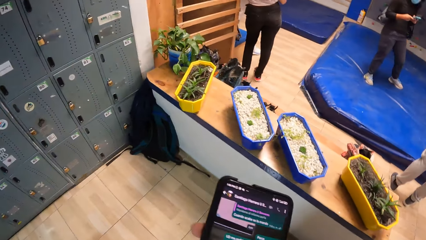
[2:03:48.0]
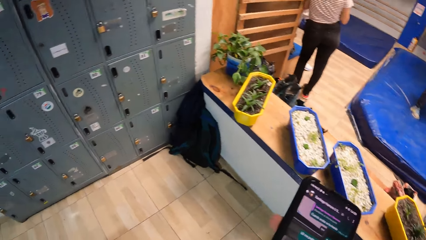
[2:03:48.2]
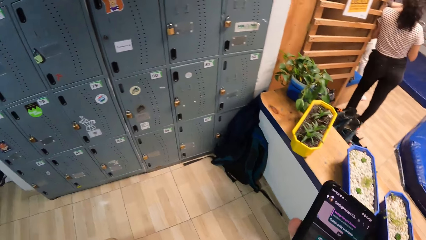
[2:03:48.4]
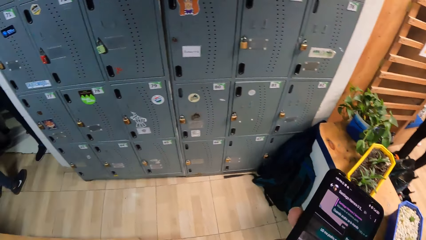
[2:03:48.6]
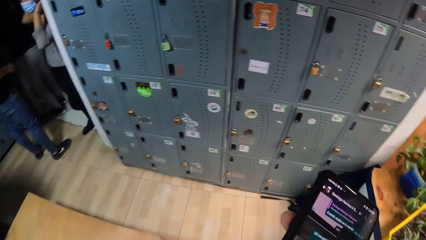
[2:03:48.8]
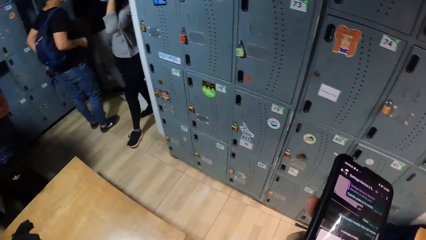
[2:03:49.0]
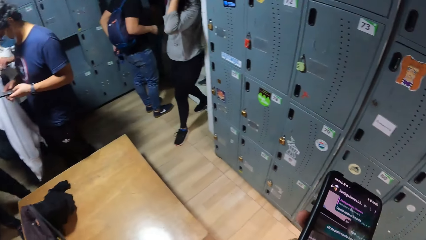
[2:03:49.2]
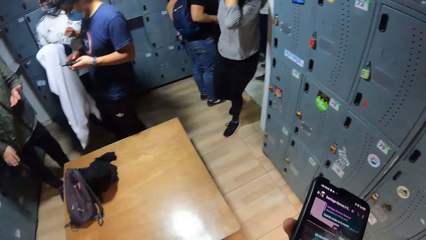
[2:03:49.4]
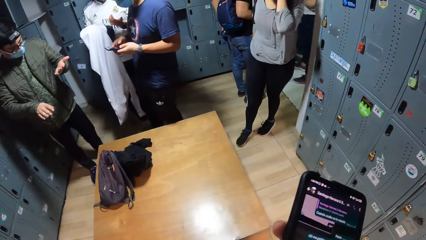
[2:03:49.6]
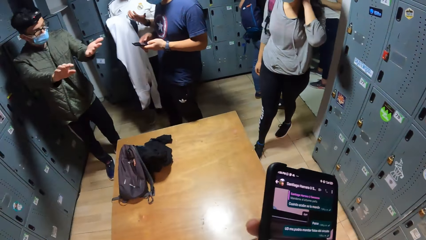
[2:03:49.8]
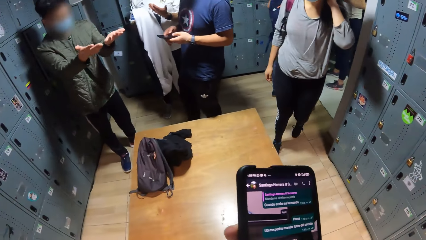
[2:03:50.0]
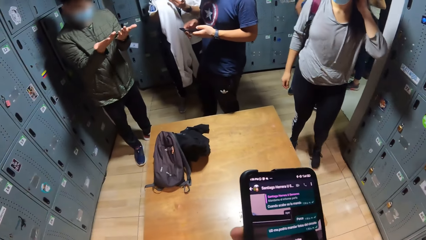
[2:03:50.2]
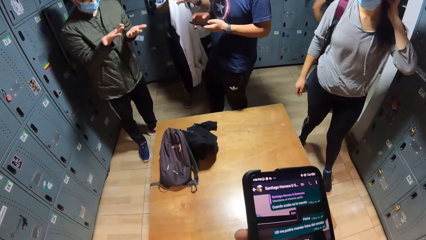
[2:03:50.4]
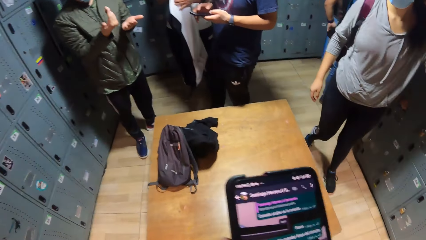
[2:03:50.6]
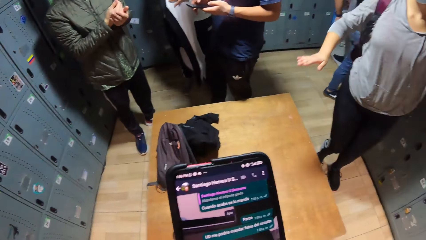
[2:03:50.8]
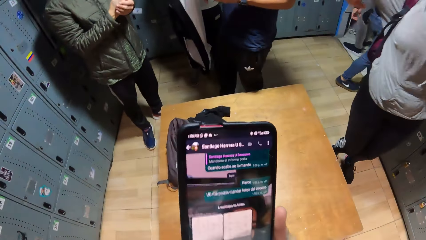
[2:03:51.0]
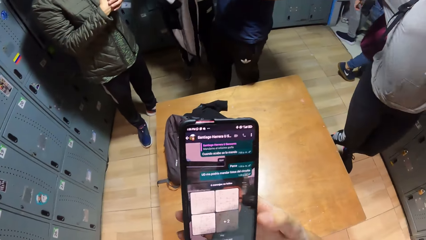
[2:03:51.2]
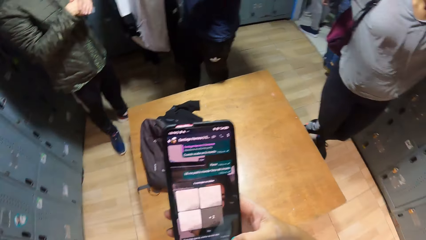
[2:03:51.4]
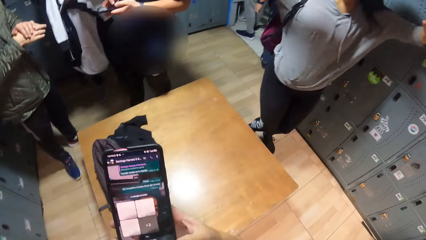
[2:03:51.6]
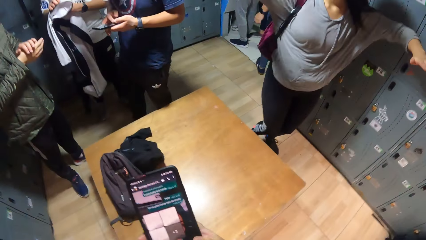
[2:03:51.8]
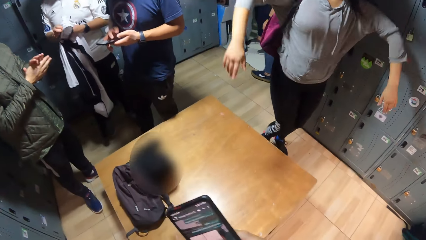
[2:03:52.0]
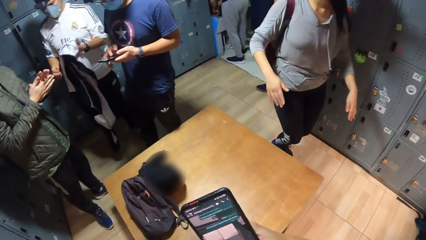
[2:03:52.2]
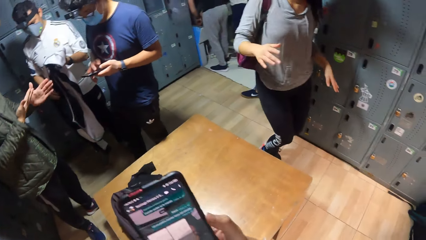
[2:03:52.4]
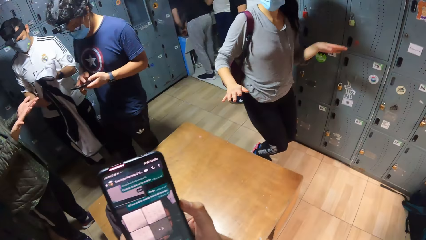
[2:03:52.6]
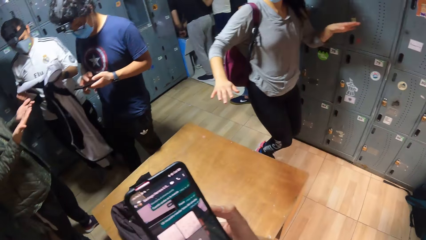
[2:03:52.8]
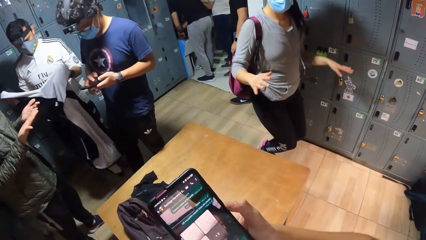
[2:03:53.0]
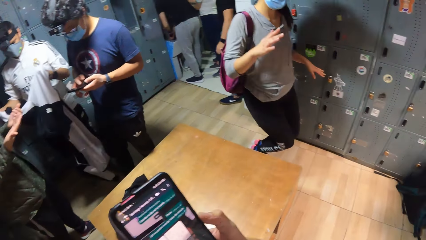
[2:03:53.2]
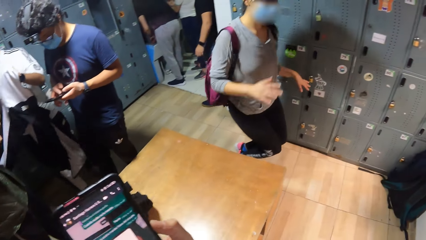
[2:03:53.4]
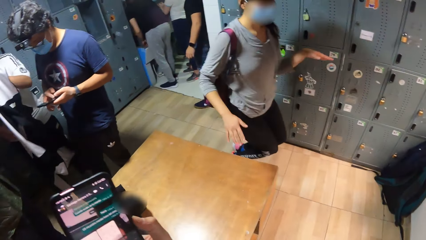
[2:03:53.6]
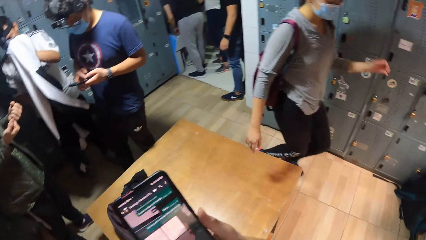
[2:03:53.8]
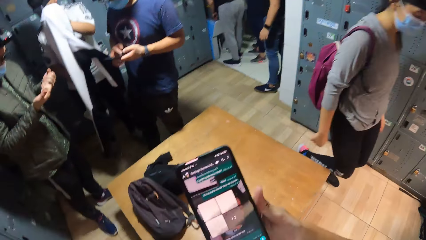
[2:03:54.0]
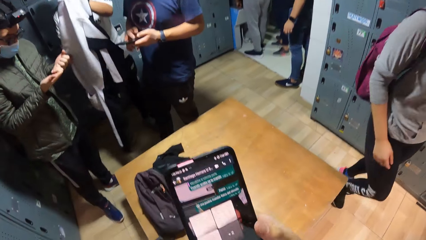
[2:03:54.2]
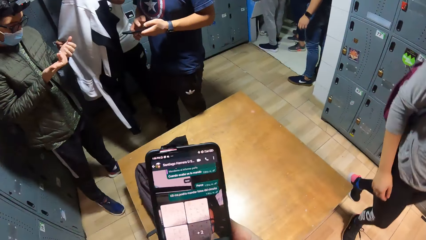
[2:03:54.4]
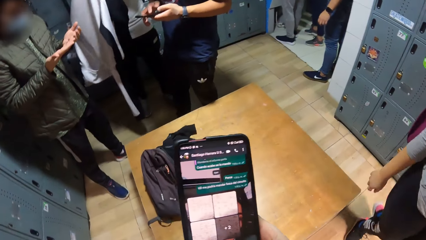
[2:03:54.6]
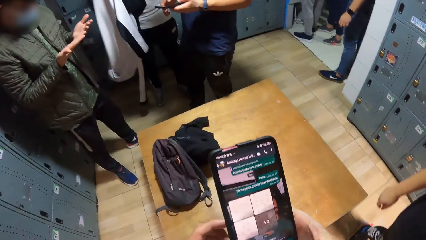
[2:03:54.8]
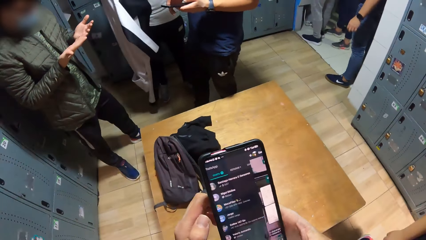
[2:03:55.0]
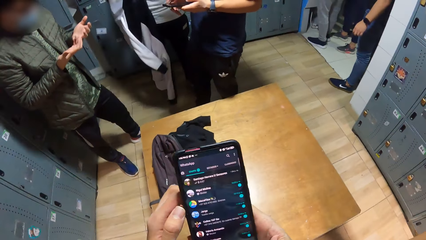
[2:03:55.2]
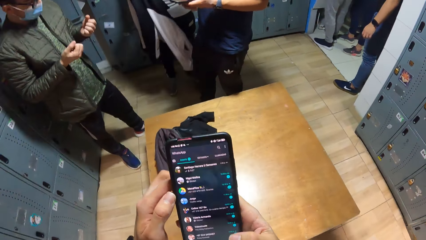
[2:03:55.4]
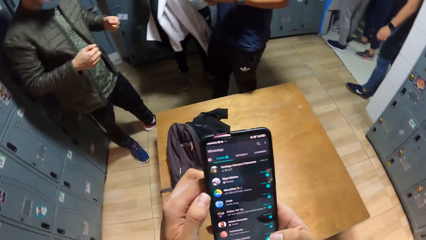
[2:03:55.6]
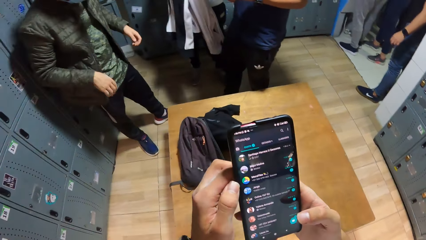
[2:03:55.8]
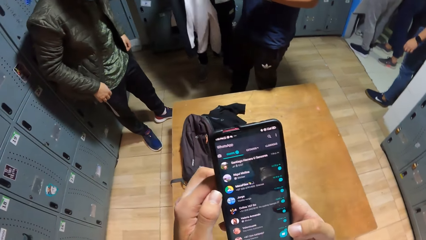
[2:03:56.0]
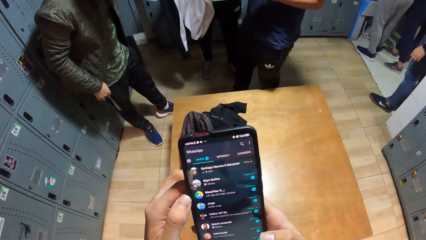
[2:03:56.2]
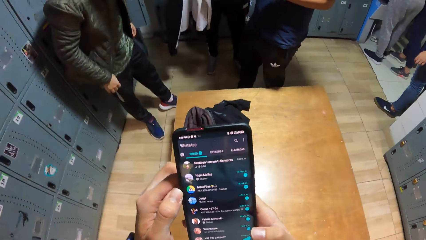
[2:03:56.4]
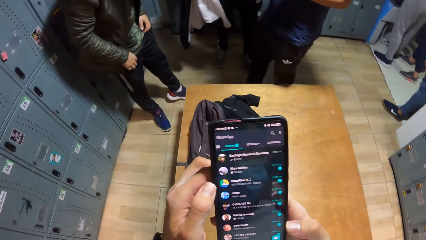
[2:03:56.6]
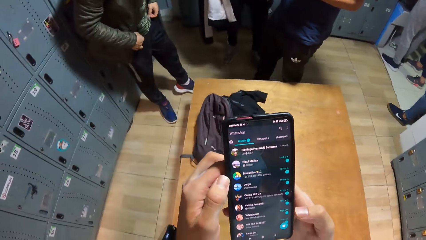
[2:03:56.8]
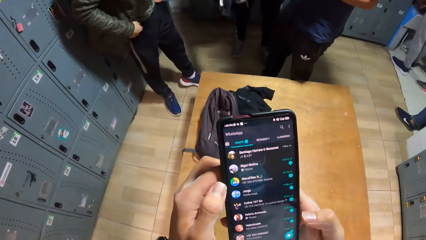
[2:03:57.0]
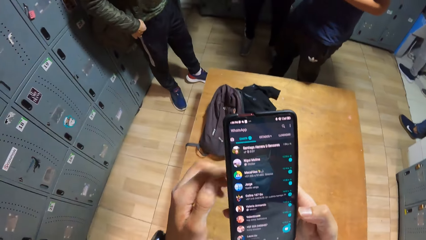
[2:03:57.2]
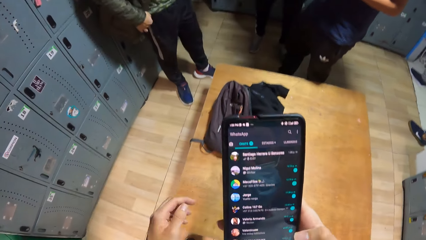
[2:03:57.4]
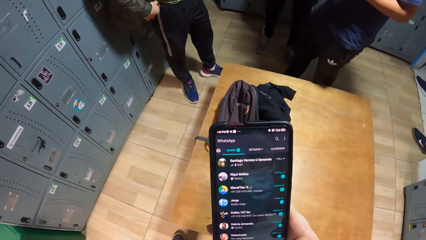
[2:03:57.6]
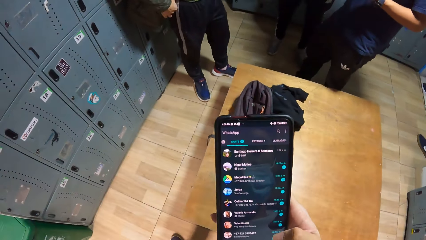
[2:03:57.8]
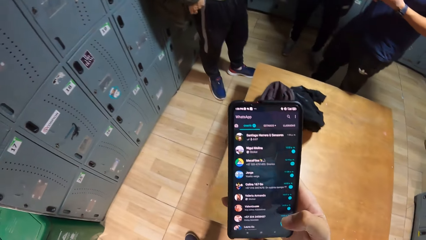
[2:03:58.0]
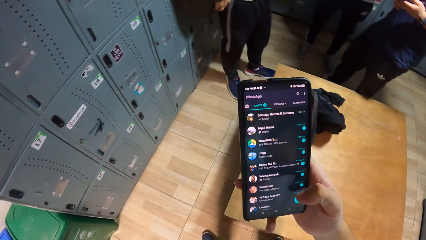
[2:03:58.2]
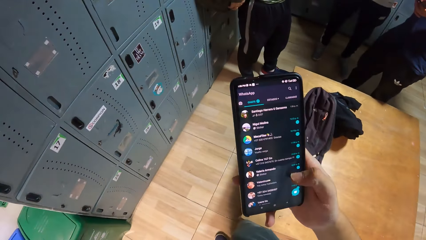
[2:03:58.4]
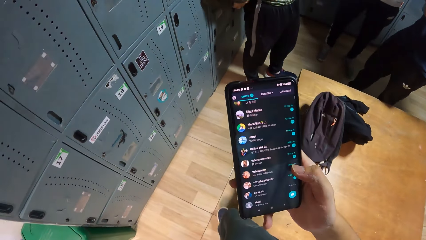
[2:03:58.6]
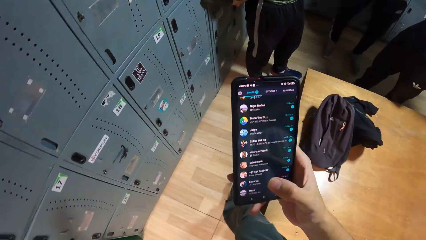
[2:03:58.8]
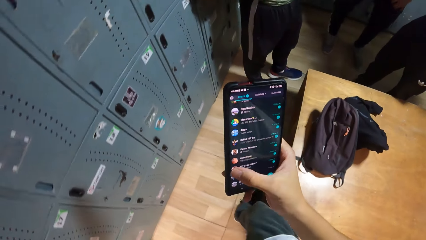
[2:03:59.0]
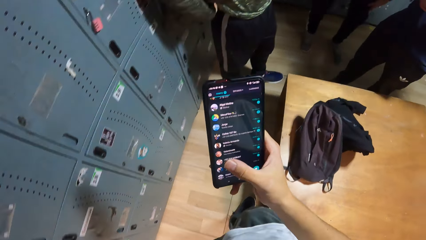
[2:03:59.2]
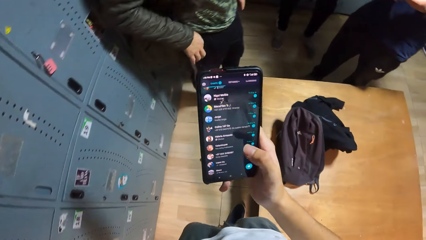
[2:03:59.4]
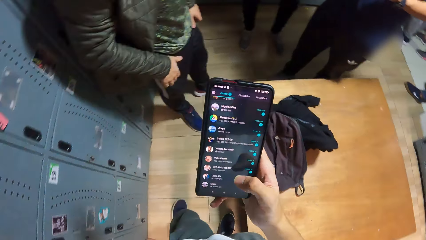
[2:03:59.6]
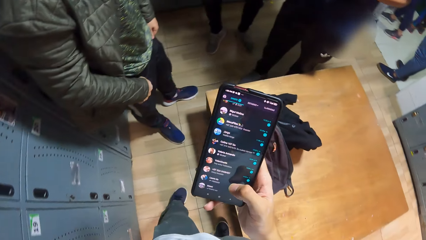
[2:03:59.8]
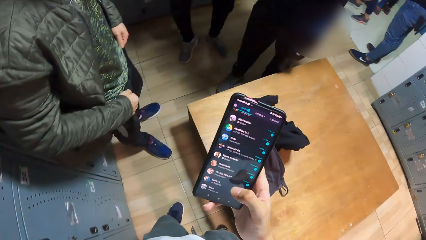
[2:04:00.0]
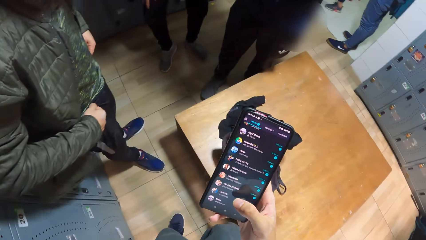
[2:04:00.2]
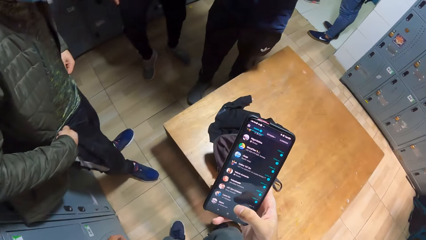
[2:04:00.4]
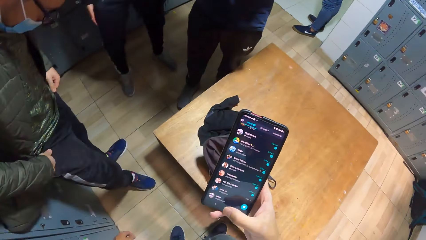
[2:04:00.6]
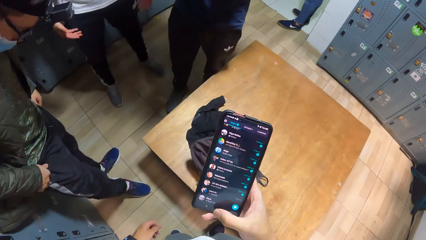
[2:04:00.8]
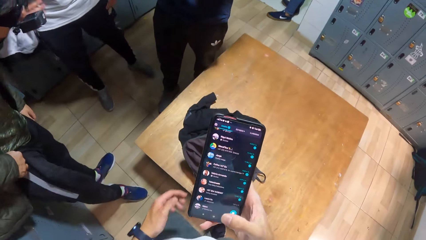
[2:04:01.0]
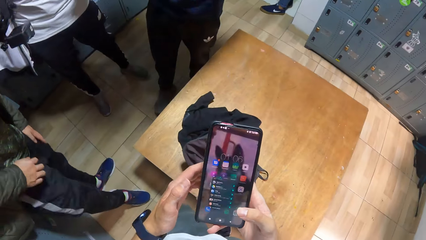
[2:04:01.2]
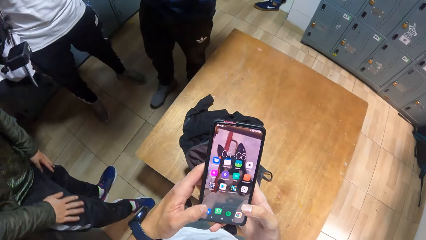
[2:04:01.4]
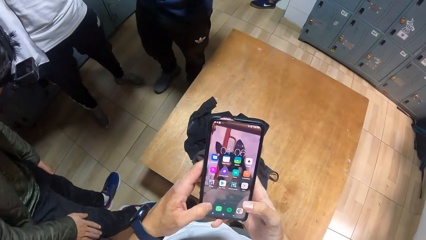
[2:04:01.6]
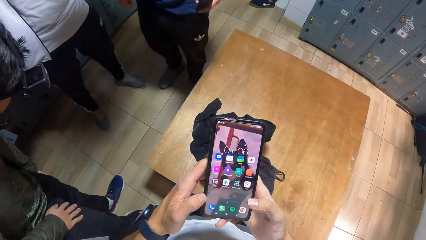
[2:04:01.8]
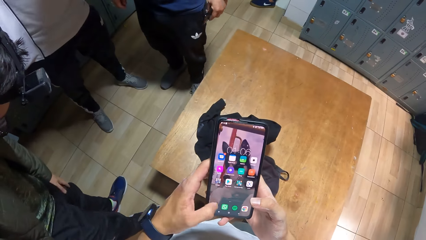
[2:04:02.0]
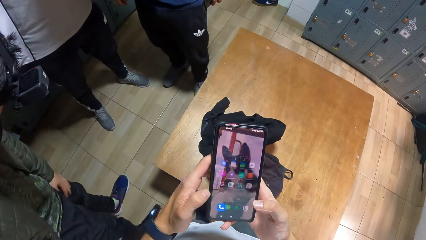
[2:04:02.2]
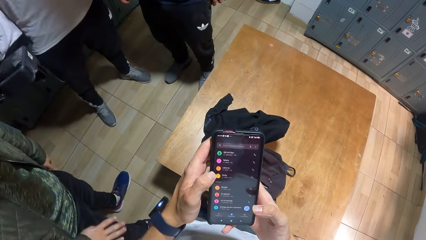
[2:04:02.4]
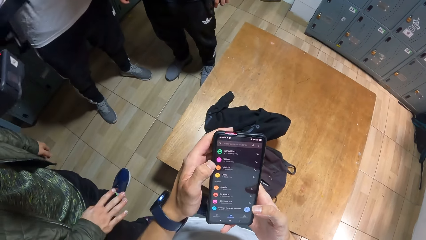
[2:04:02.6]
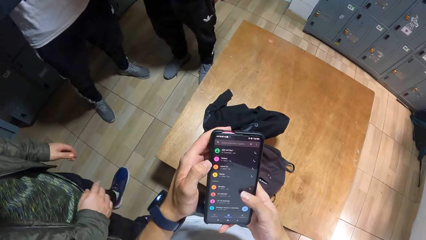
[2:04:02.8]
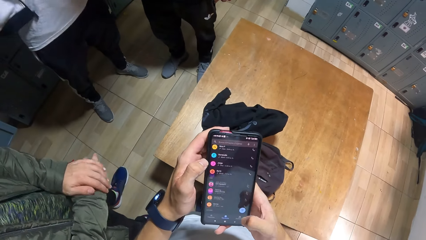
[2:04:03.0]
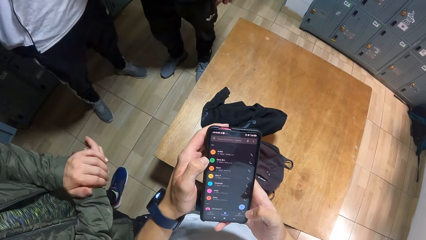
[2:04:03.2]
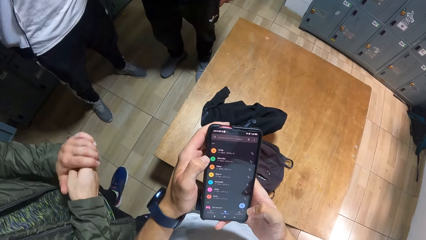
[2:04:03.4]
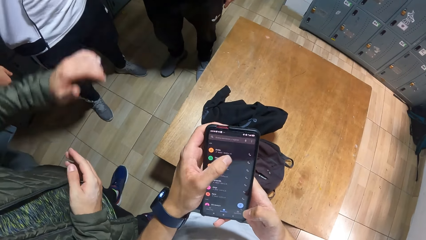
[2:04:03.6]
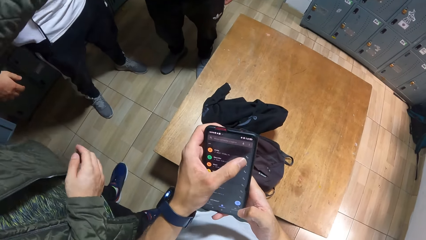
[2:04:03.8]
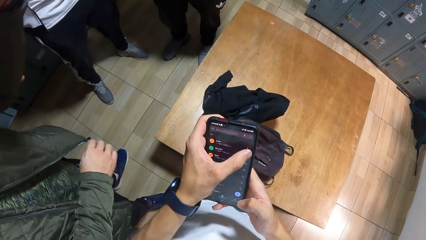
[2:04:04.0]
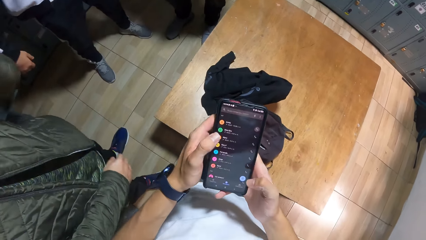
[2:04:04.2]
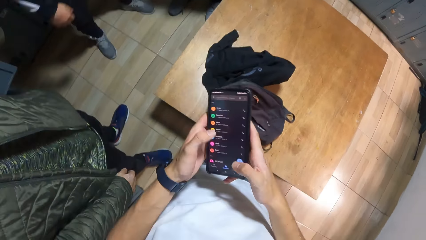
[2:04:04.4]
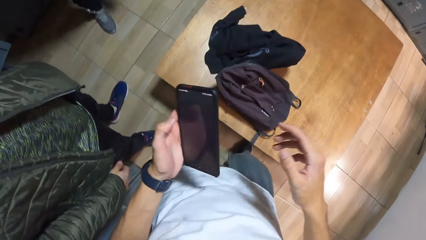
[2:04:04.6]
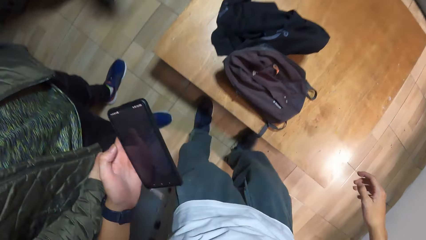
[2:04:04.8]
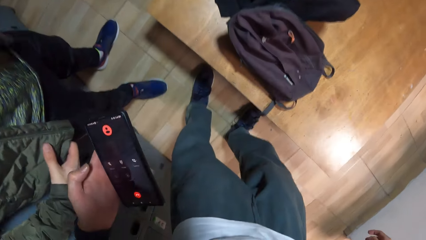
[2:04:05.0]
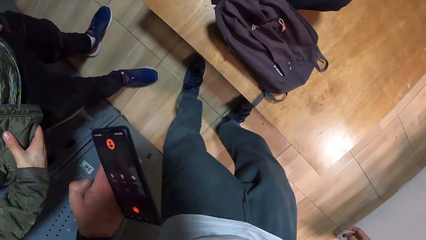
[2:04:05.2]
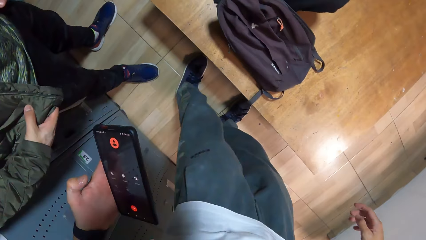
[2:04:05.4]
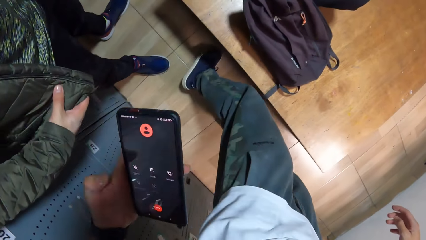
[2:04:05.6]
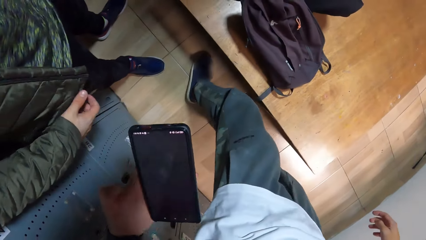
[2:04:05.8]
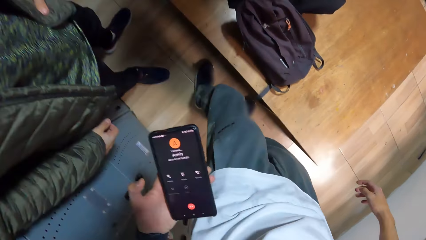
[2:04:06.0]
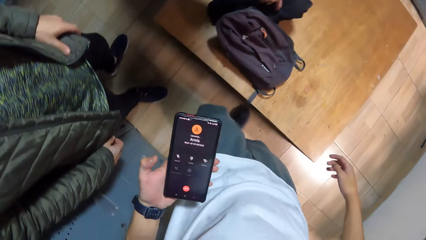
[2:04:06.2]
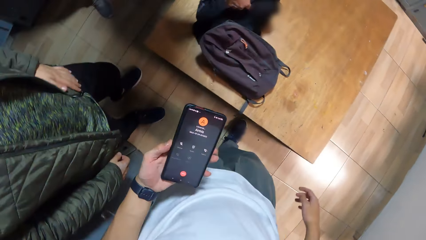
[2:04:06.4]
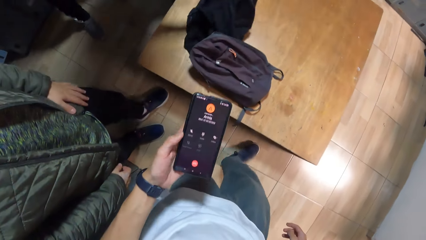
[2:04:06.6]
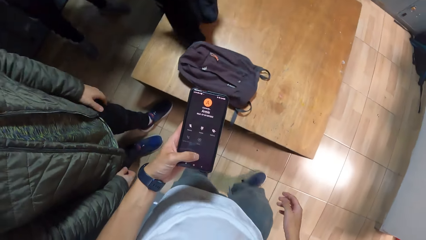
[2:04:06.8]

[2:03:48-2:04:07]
A lady steps forward. The lady dances. The camera wearer dances with the lady. They operate the phone. They step forward. They press the phone with both hands. A man touches the hand. The camera wearer passes the phone to the left hand. They move the legs.
